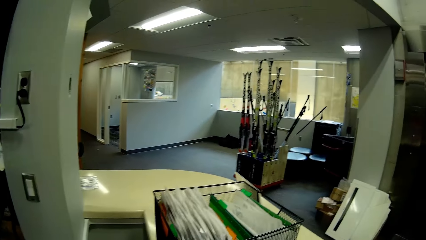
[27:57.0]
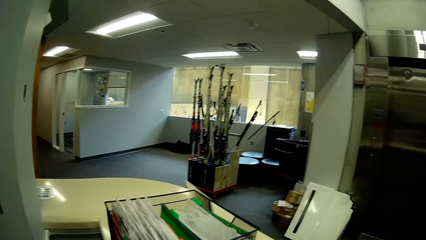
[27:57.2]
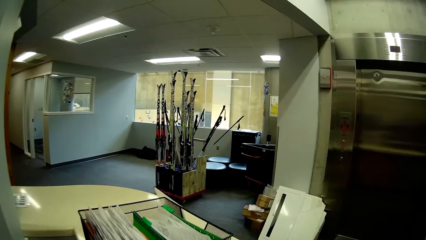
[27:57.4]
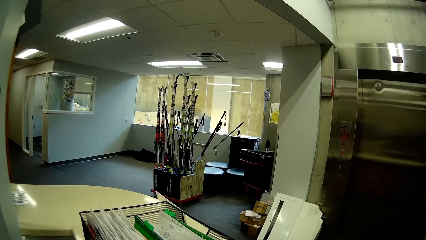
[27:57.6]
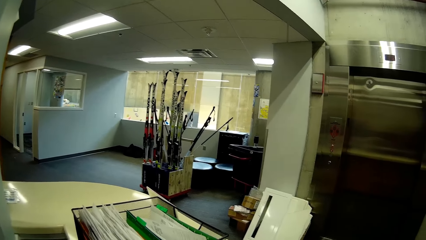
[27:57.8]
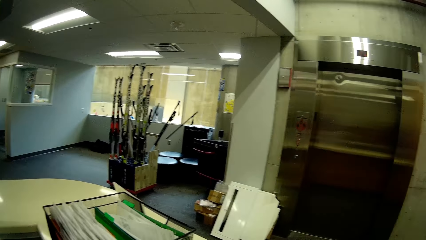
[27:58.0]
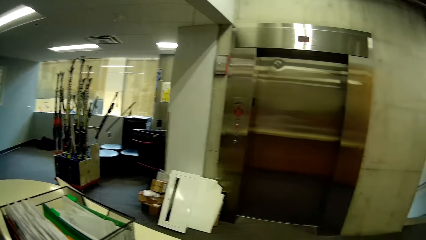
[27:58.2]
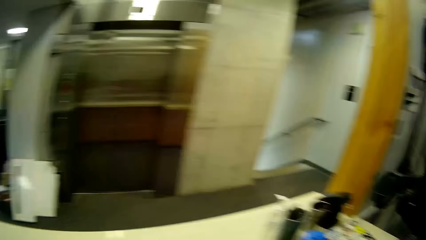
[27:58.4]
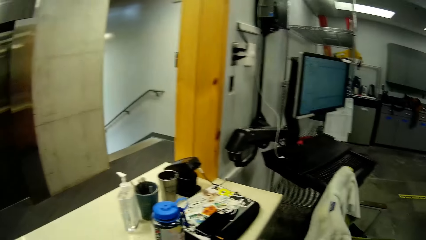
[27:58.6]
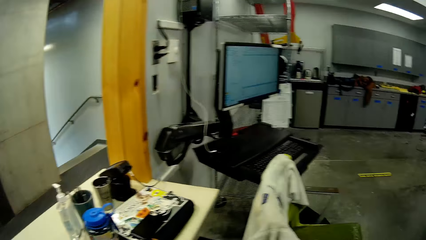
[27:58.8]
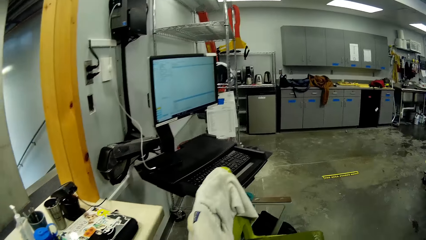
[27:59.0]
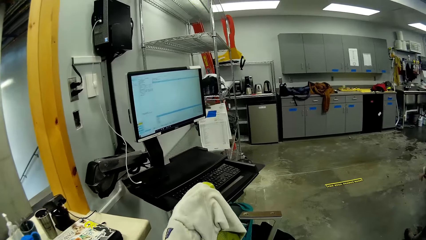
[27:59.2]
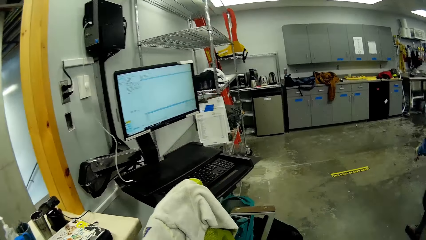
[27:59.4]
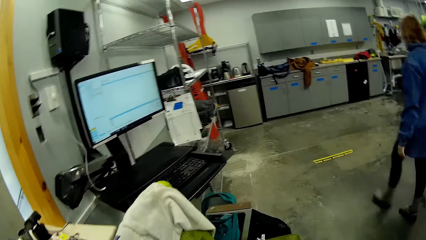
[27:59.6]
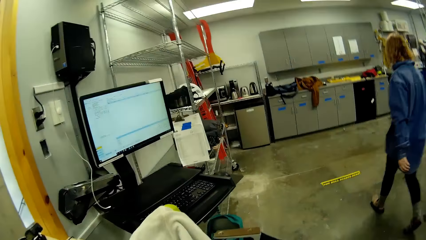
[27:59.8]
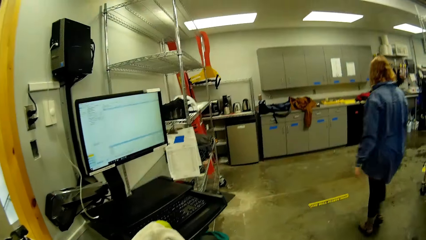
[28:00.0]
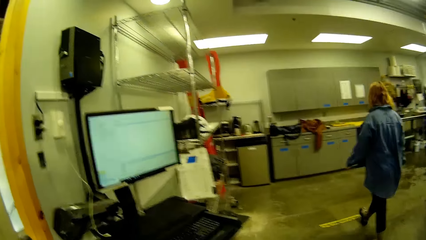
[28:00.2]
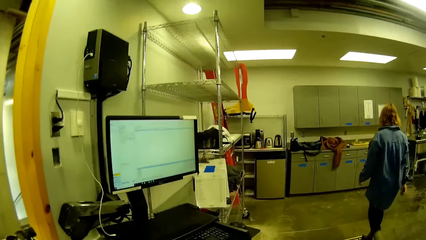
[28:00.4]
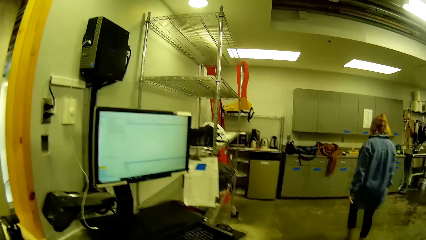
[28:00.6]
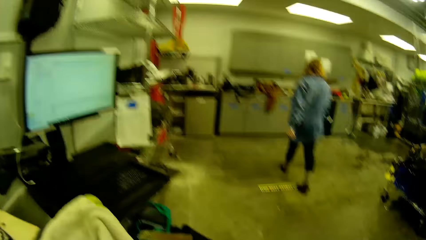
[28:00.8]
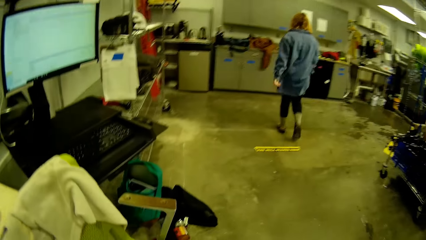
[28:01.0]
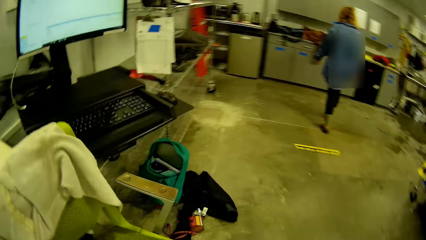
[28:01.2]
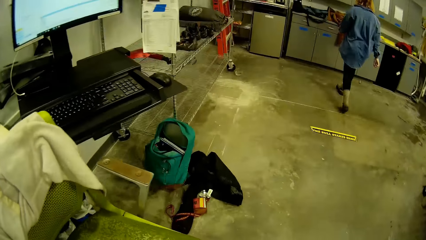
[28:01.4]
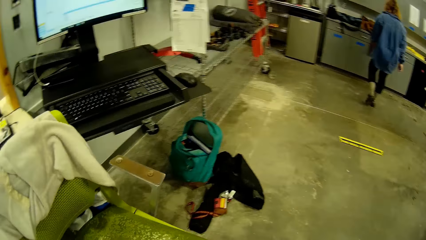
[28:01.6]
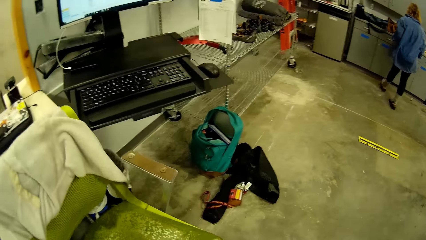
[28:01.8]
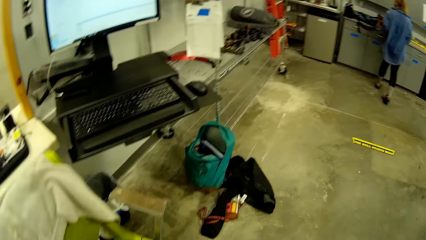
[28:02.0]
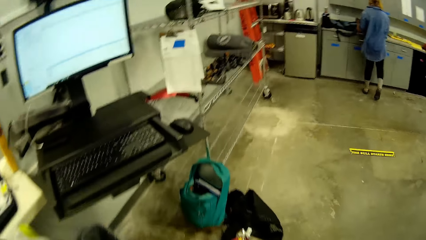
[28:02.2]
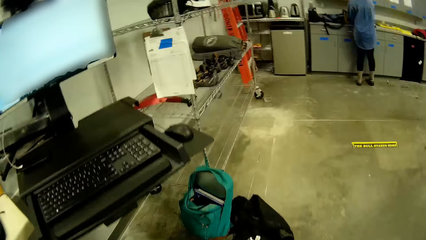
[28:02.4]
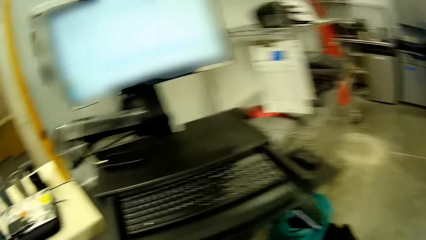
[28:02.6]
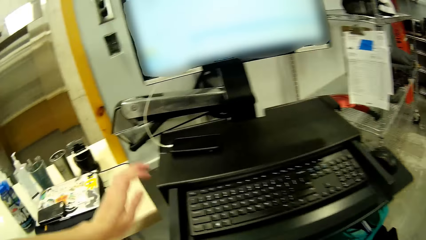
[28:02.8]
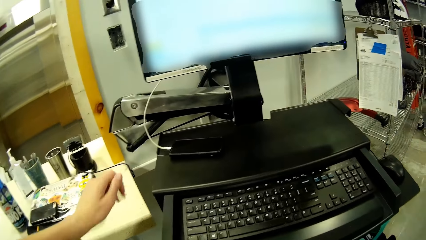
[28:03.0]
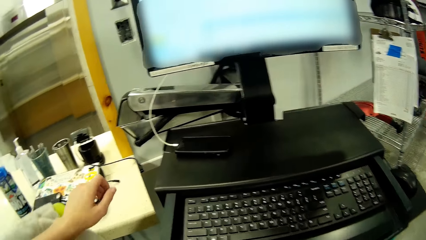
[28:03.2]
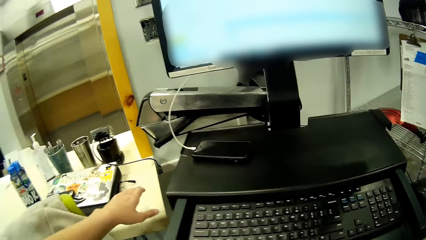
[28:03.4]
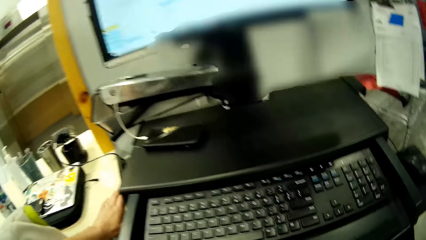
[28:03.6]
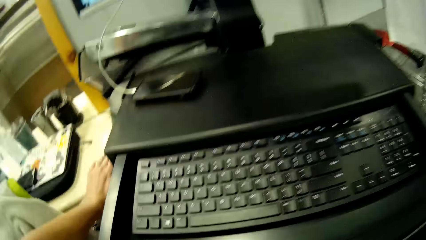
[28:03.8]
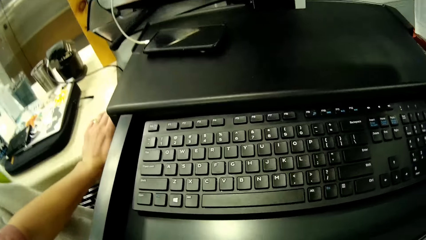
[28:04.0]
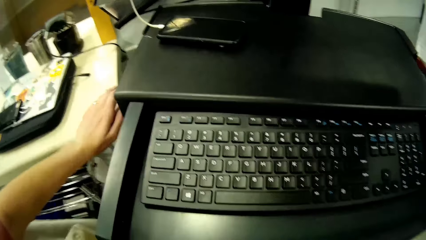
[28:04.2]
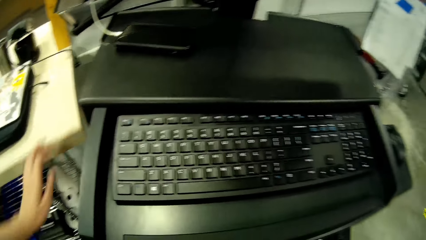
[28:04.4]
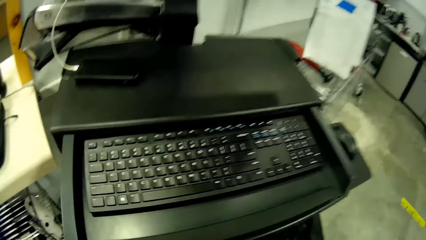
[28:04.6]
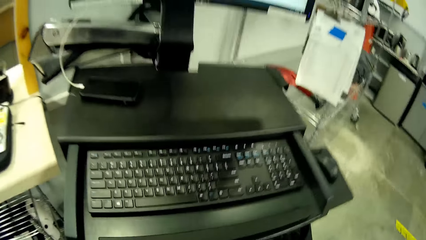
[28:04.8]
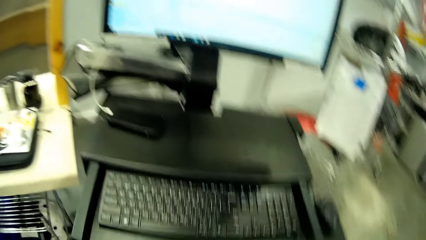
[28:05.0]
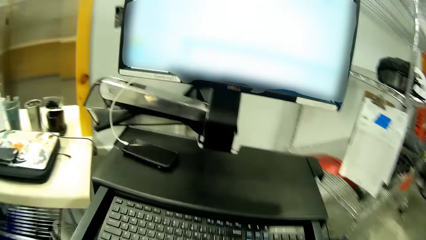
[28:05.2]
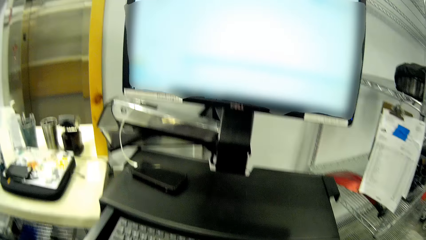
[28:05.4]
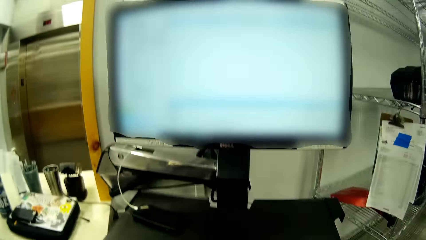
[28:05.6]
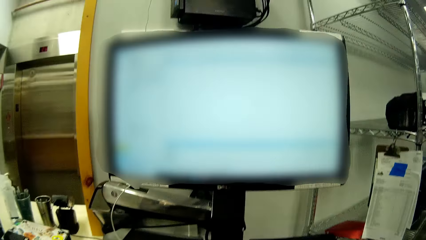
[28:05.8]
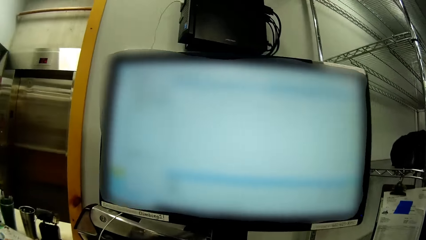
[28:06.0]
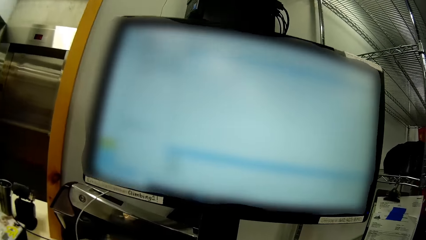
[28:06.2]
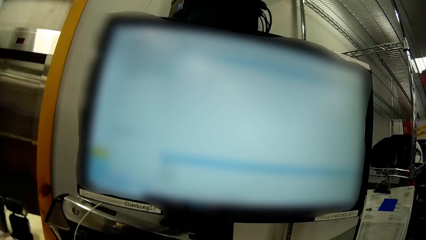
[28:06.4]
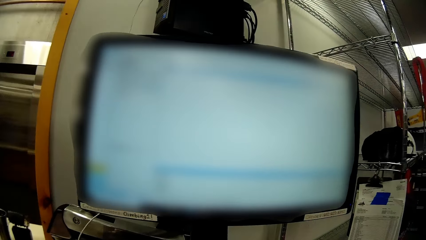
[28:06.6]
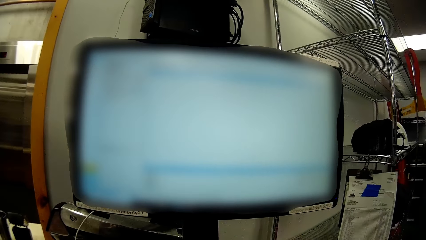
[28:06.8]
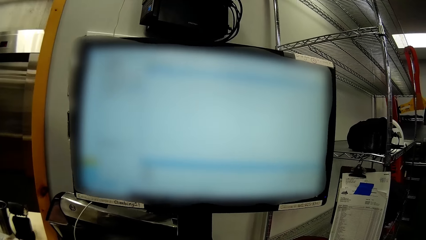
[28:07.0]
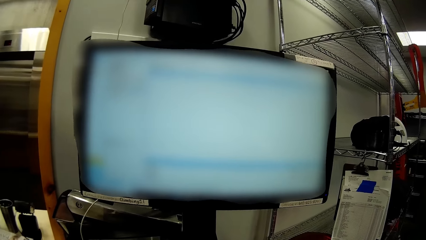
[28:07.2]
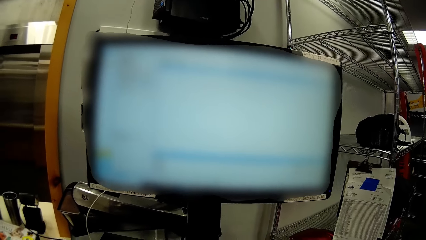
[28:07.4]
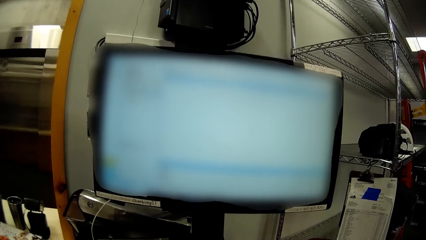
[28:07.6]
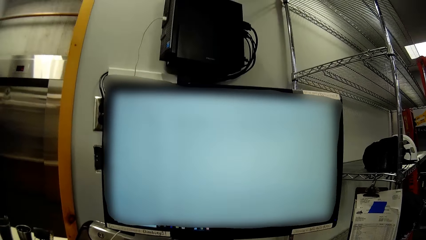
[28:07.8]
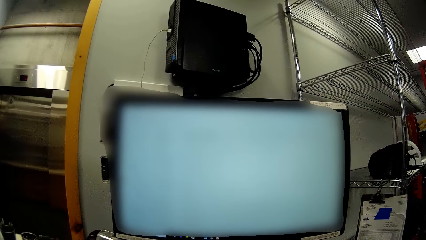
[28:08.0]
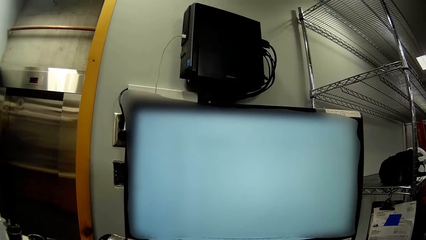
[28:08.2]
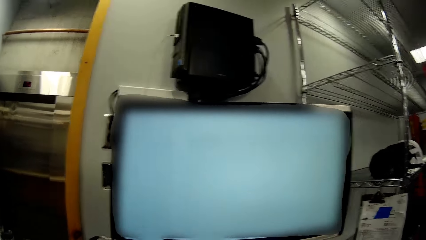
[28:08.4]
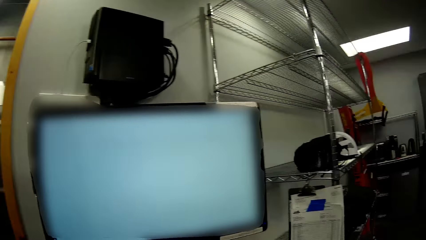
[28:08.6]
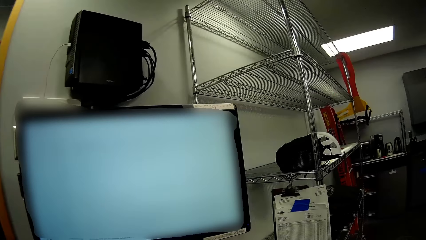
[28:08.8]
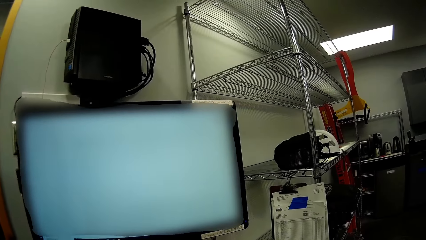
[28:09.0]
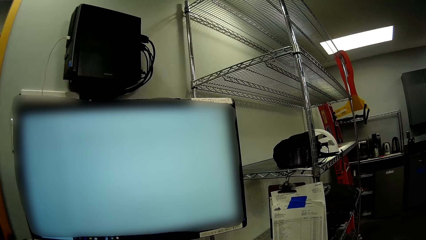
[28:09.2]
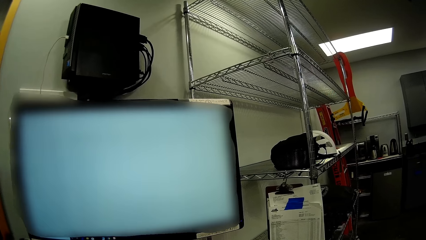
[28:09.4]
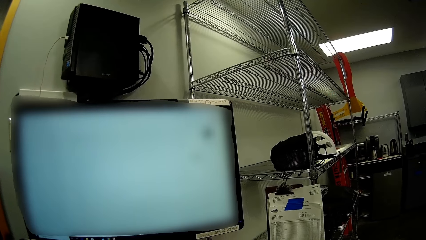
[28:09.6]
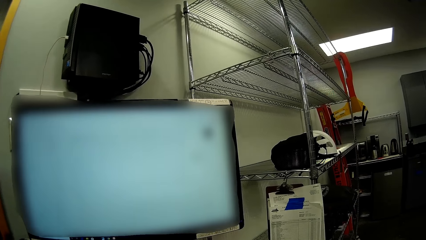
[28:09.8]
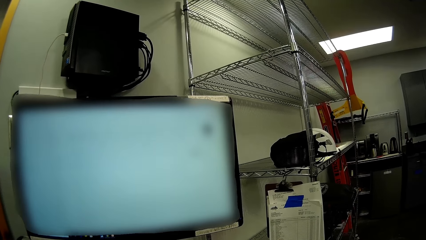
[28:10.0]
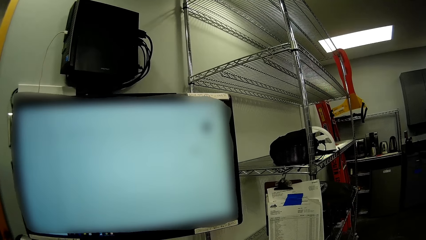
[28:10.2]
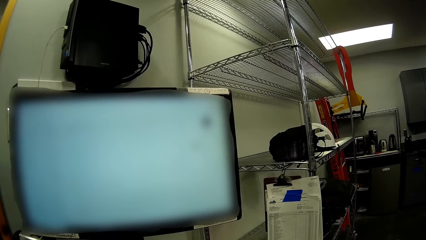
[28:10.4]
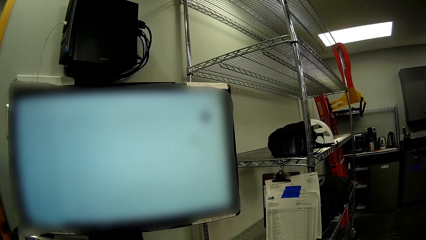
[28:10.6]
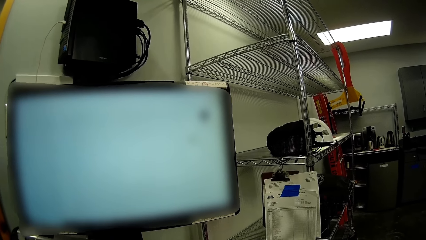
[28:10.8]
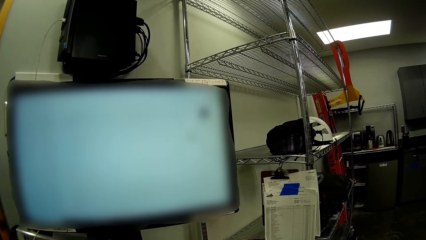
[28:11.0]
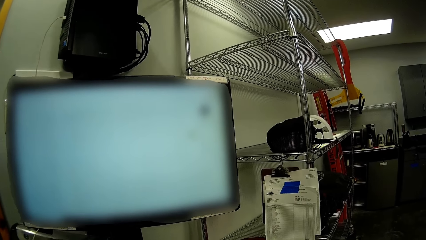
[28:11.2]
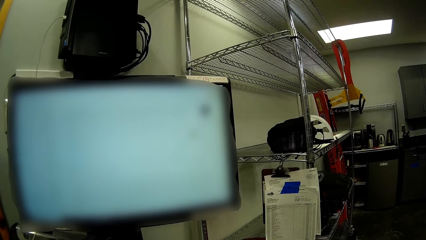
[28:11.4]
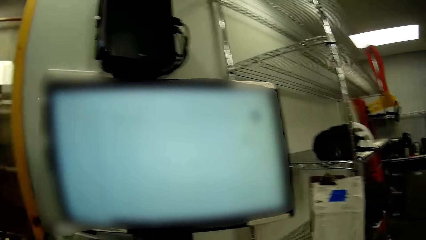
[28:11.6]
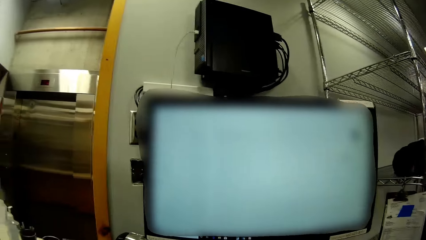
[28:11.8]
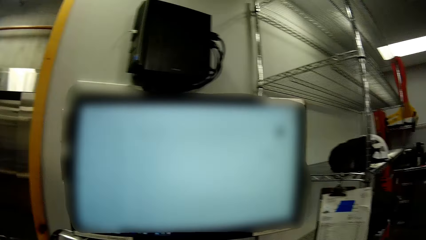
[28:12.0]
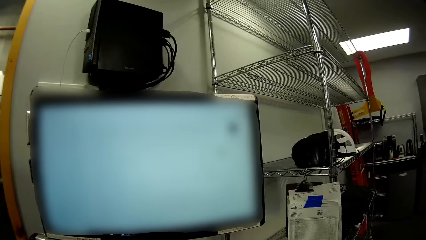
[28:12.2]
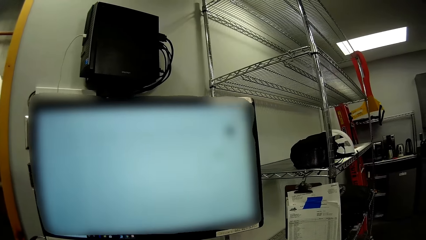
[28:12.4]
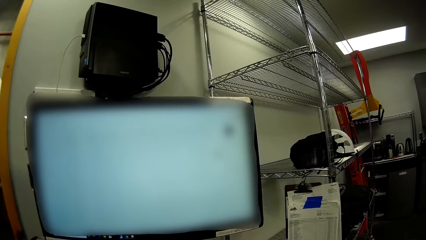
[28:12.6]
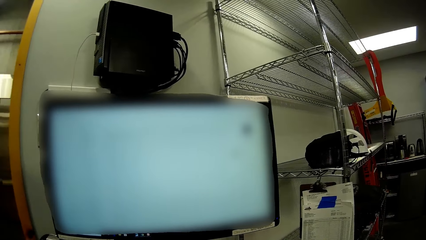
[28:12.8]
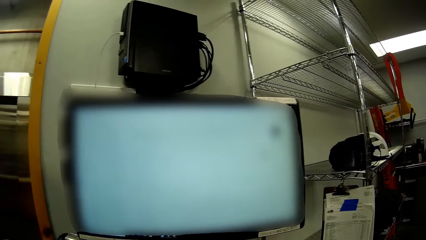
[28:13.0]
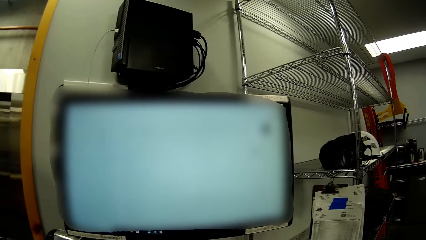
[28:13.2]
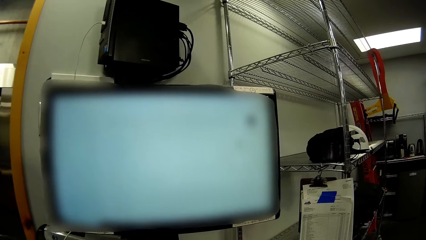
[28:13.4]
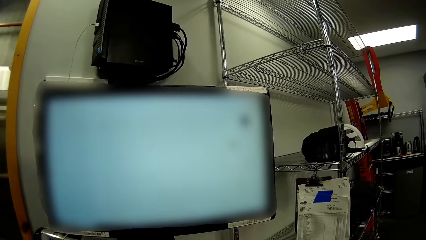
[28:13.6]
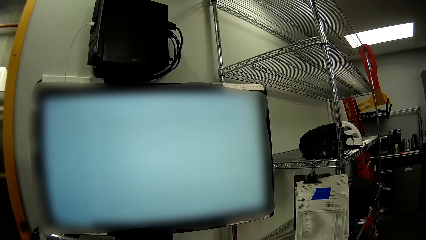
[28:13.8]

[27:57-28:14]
The camera wearer looks around the house. The woman walks towards a cabinet. The woman walks through the room. The camera wearer opens a drawer under the desk of a computer. They look at the monitor.
